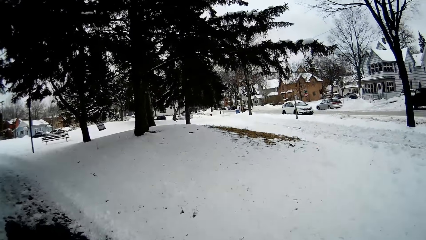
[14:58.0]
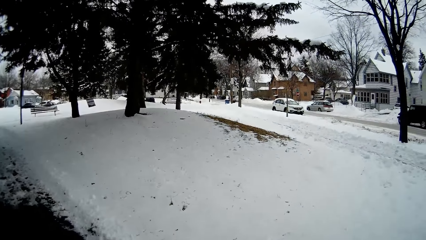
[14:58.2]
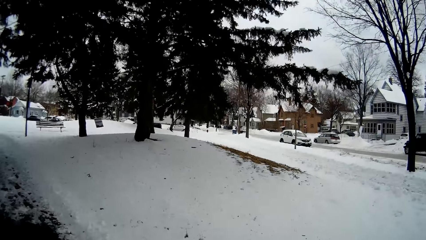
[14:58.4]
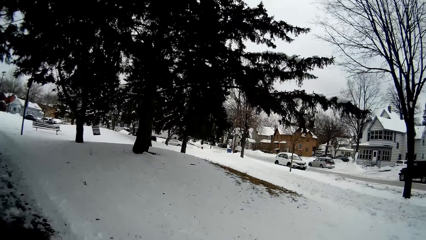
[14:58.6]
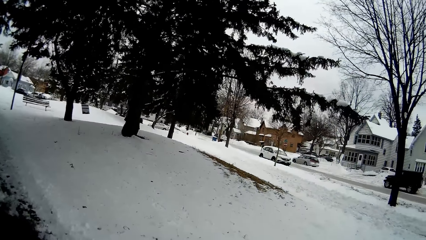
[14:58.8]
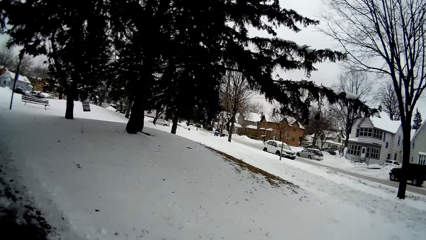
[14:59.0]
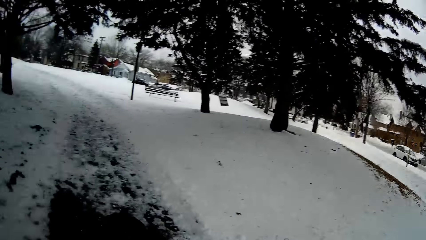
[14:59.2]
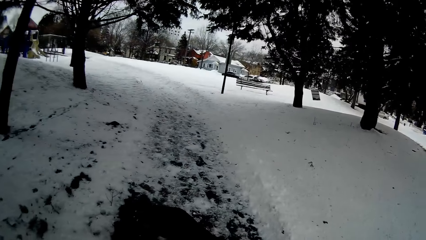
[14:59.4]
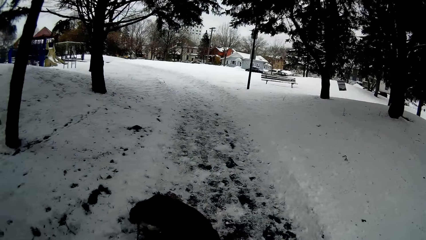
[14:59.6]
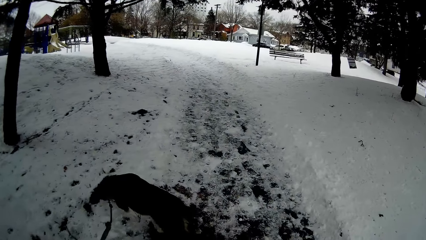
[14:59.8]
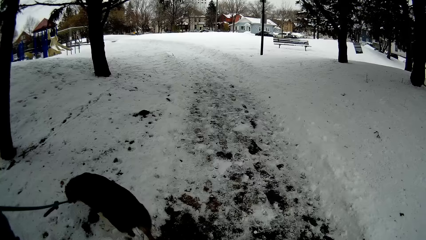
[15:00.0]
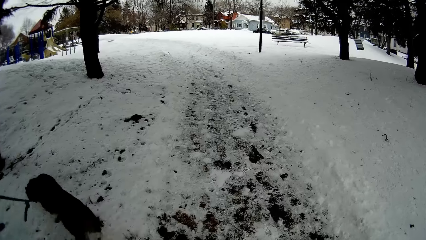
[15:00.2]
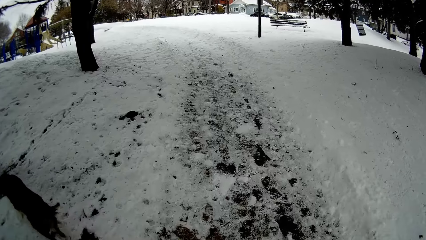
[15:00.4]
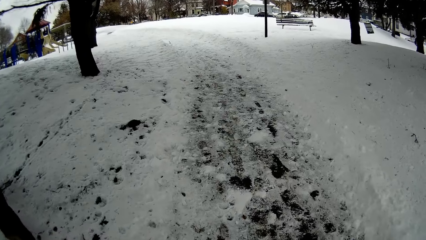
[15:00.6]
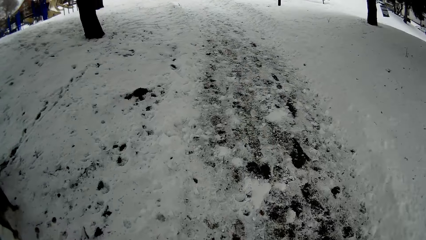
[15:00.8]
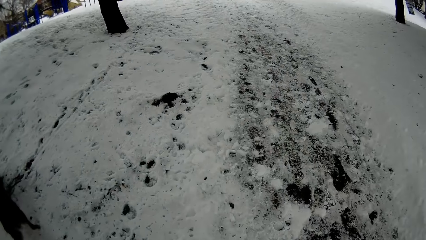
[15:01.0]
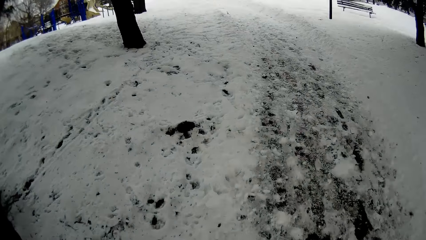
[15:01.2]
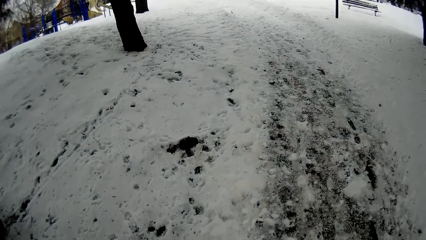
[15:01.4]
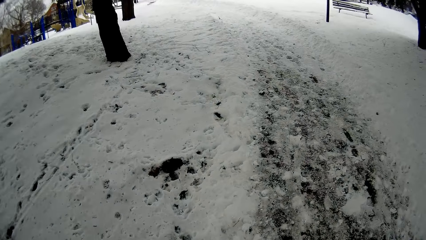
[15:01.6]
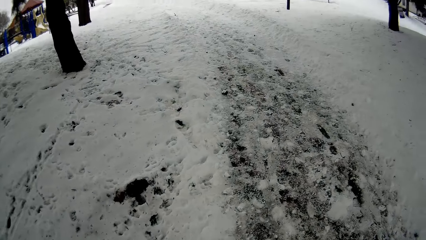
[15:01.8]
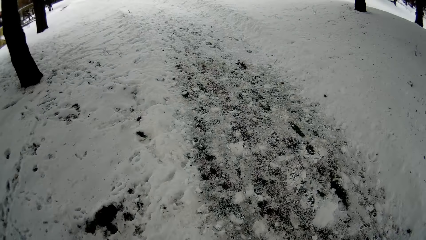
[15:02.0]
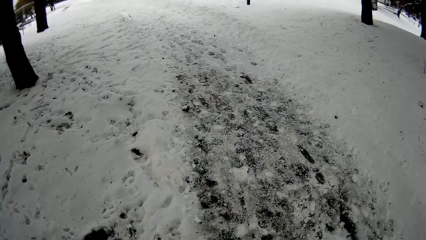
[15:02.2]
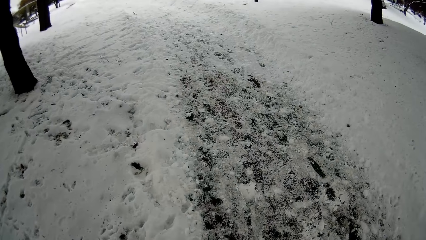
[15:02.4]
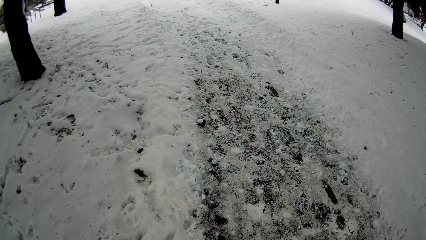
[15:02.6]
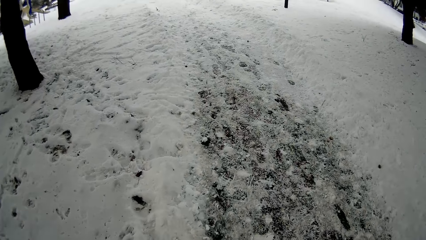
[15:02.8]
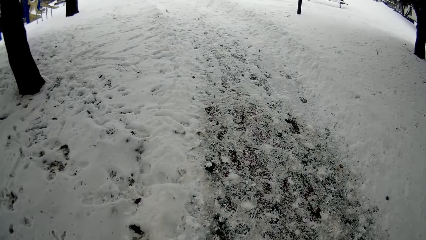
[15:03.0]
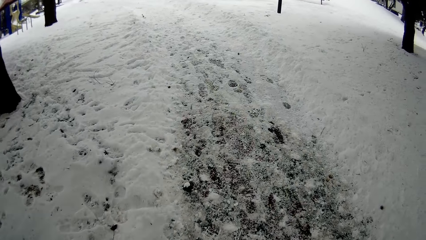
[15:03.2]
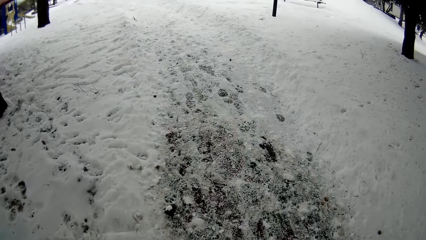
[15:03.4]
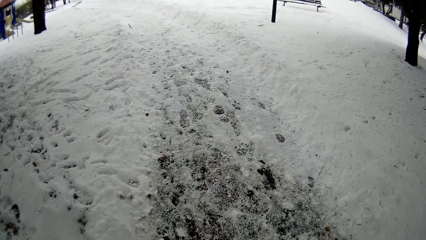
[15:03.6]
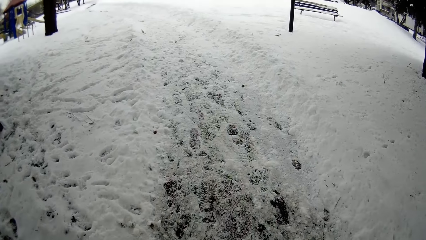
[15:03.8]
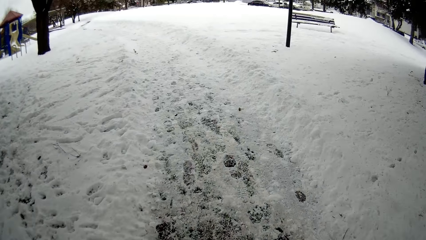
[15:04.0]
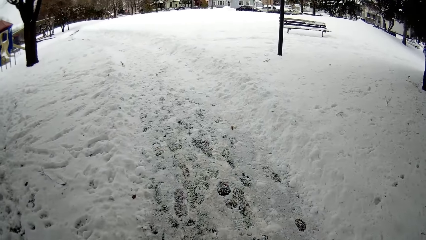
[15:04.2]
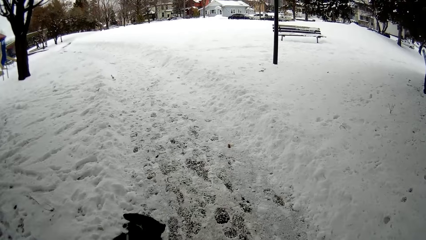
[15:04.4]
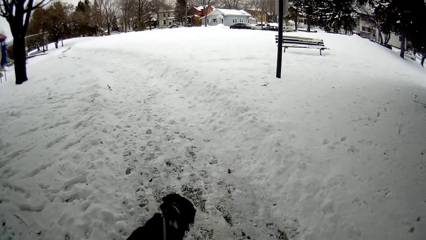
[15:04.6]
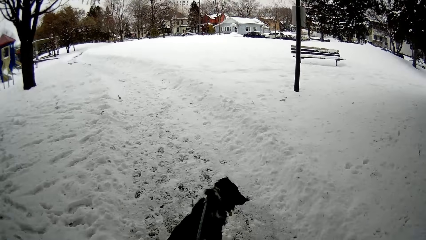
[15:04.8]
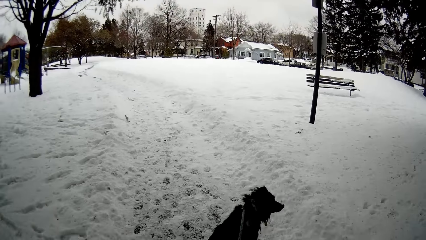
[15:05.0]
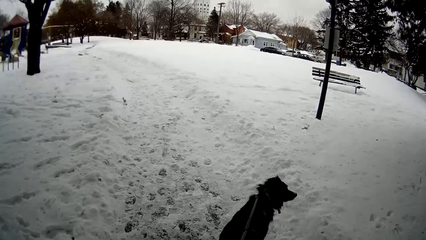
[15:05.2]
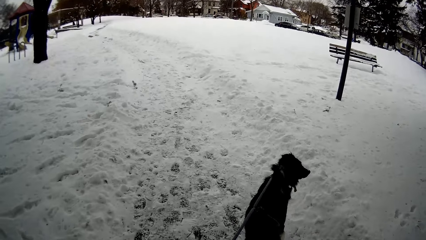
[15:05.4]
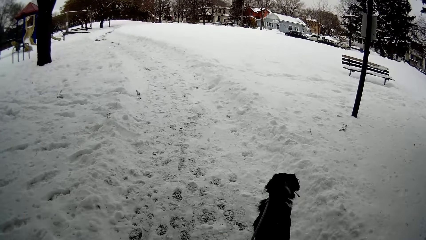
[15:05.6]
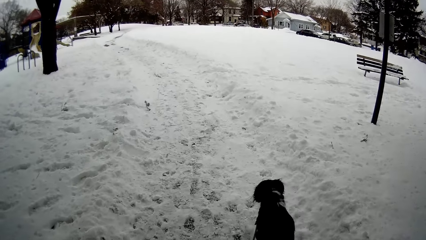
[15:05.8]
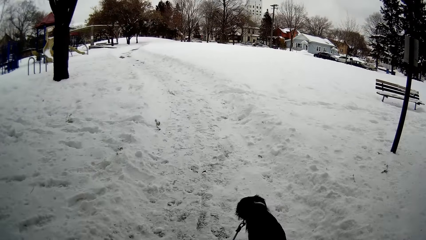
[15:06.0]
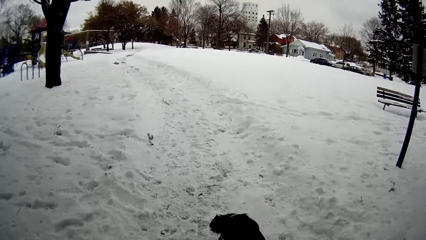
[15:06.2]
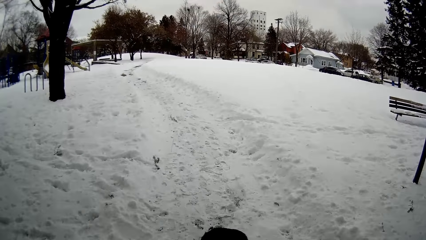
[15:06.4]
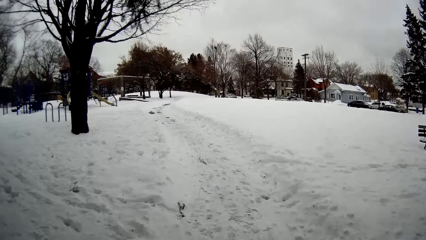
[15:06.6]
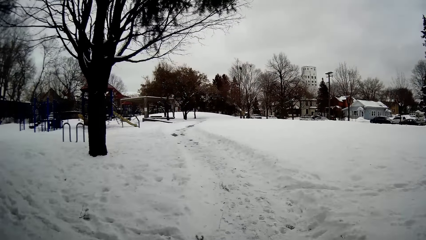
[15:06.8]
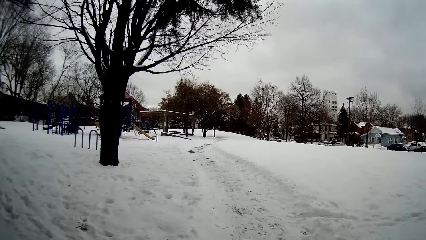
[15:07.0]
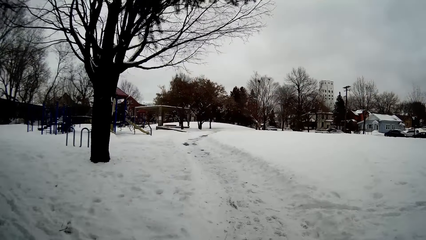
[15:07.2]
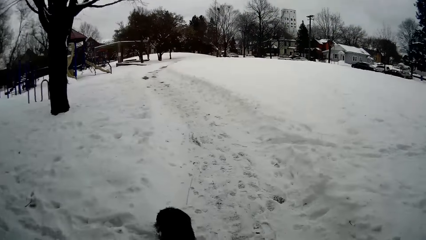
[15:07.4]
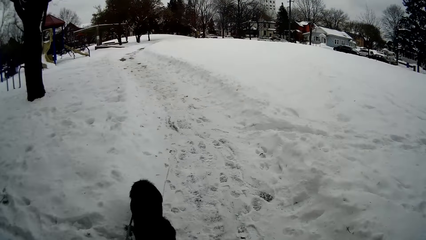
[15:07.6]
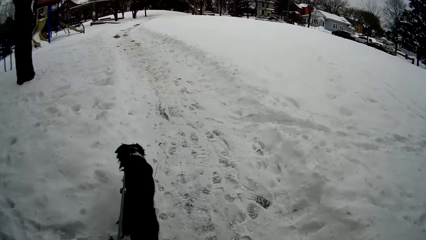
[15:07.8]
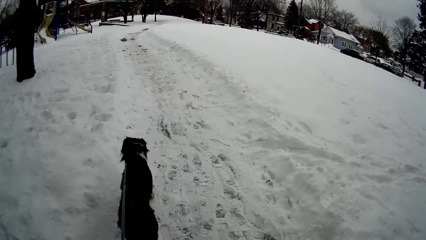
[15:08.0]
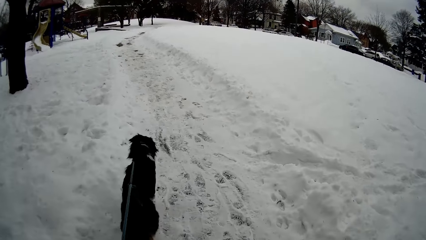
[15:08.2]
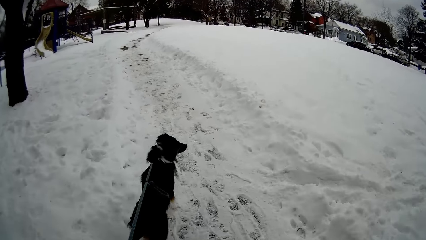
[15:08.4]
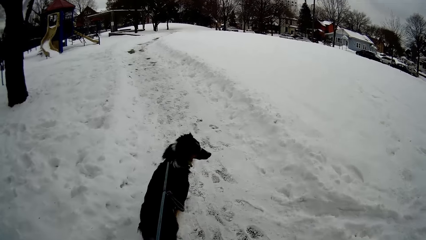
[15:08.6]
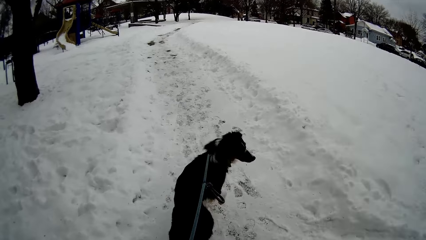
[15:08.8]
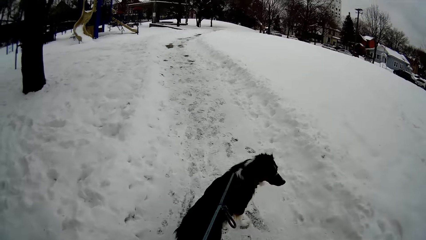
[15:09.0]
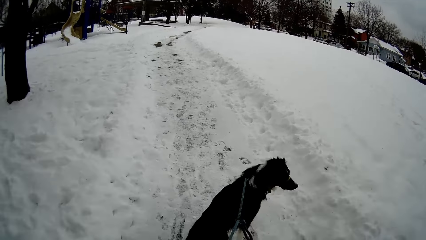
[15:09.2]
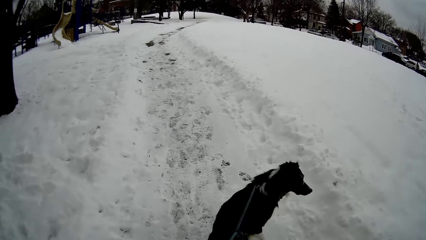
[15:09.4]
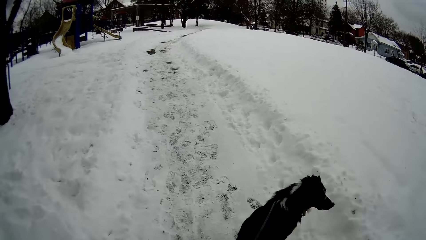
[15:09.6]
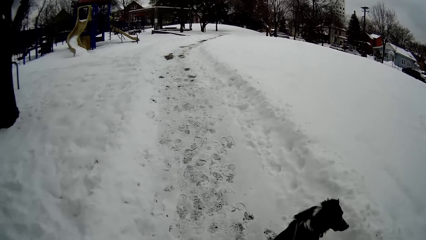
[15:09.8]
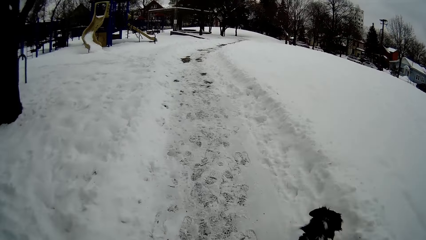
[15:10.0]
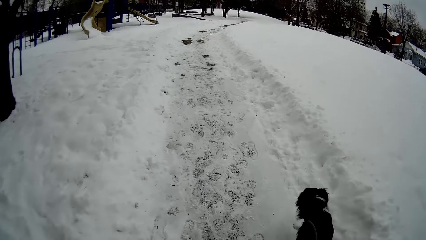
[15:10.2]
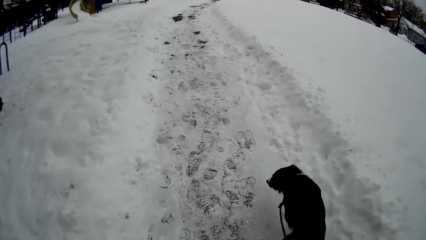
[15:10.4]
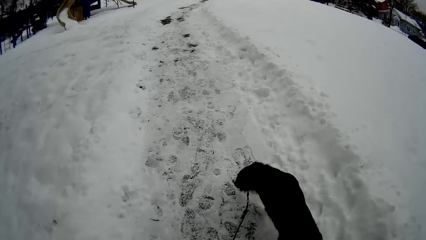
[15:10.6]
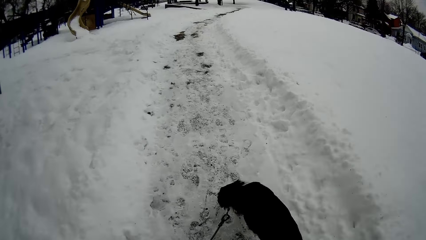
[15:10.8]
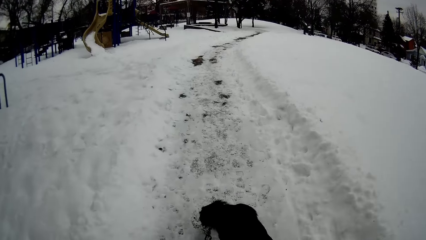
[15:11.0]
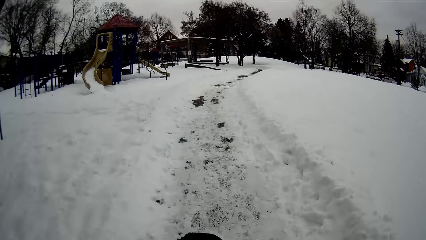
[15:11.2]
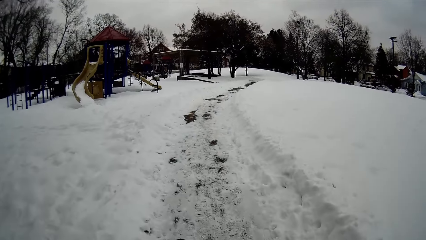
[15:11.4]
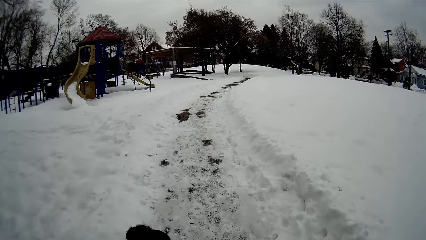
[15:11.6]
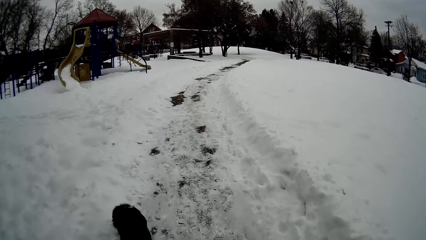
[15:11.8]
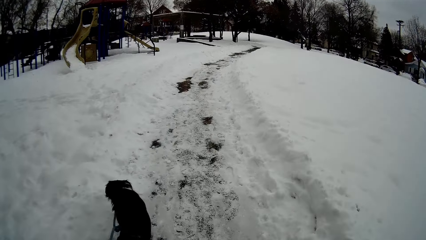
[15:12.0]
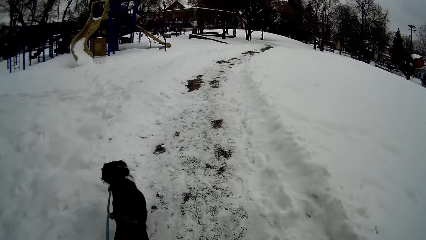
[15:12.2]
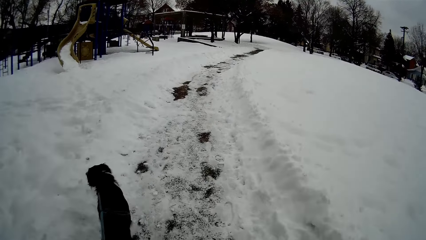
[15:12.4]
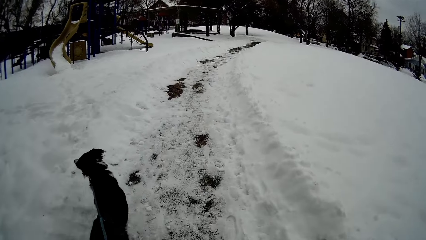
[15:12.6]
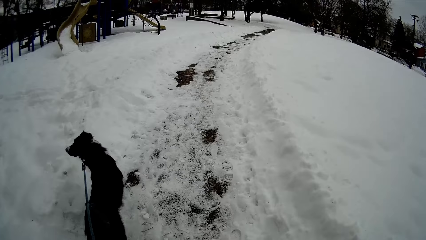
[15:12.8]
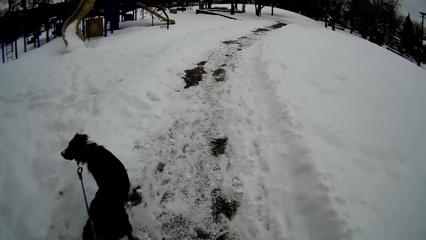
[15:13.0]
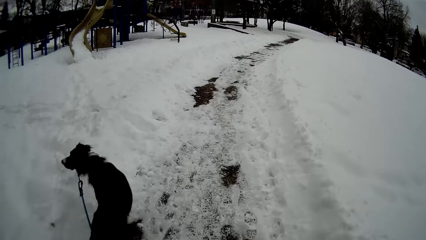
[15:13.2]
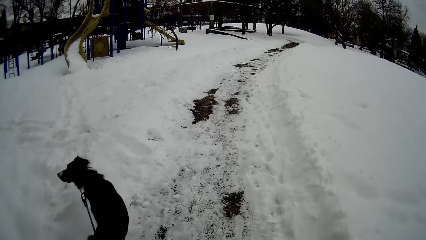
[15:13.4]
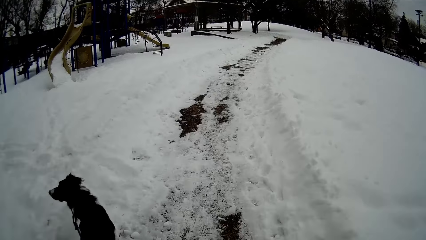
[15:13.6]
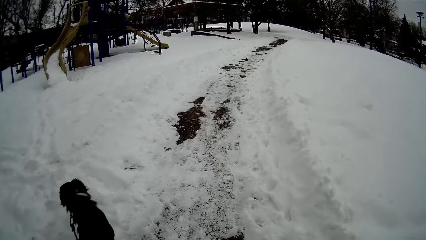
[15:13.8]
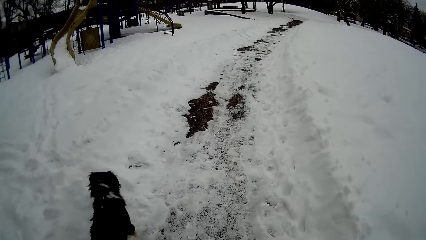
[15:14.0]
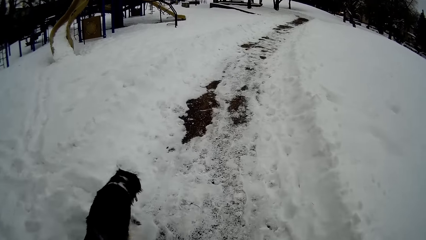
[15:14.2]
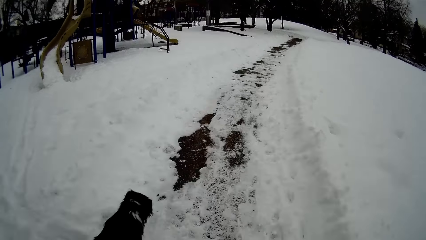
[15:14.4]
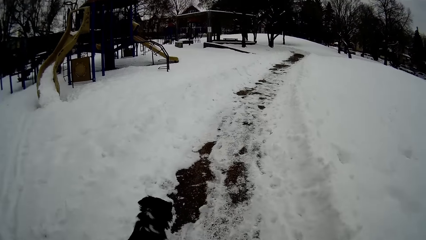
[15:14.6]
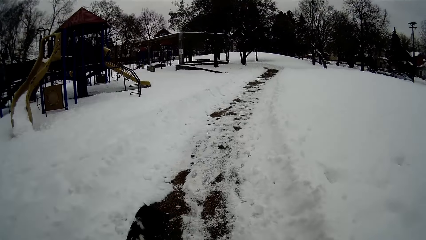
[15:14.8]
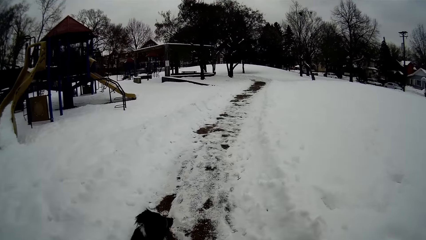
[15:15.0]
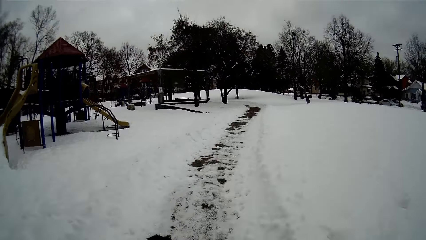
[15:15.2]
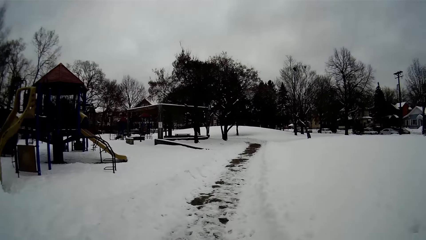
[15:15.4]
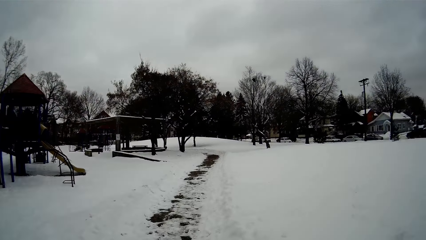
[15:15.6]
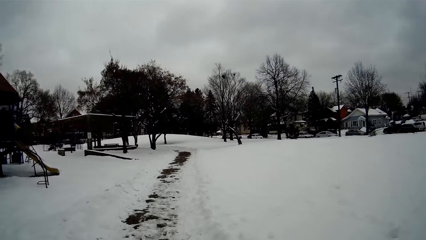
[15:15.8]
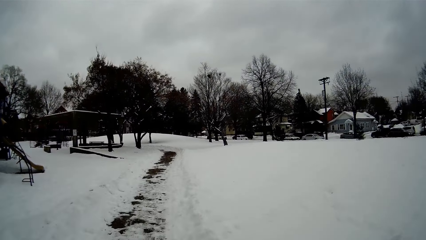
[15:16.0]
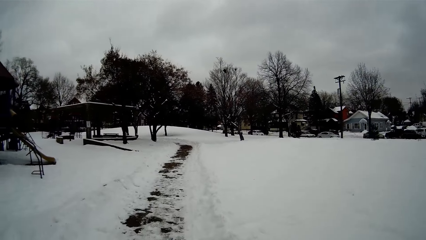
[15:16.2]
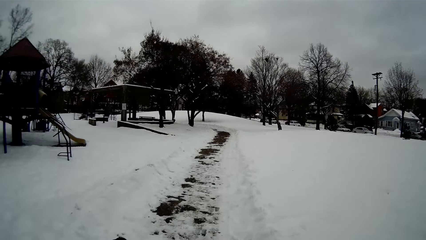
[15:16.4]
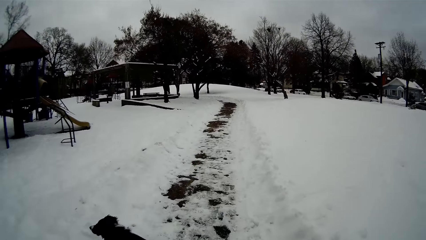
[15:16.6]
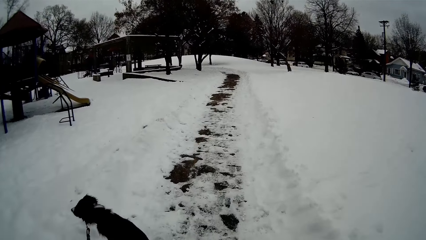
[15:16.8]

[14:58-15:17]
The camera wearer holds the leash. They walk along the pathway.
